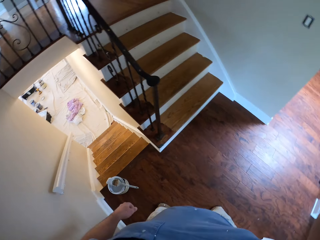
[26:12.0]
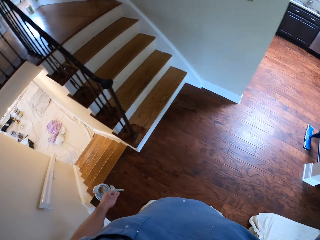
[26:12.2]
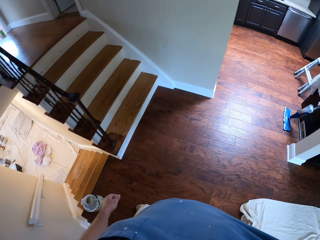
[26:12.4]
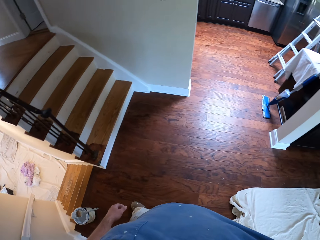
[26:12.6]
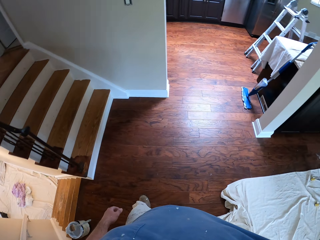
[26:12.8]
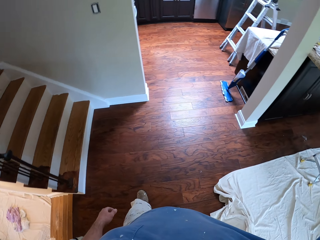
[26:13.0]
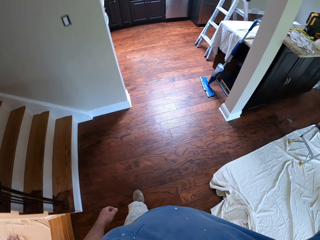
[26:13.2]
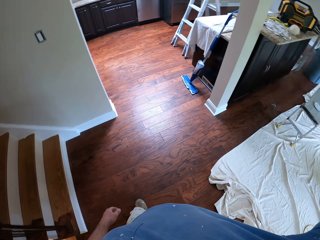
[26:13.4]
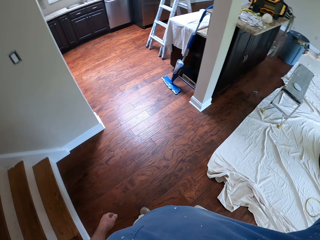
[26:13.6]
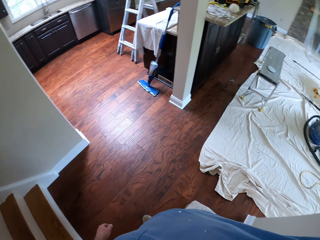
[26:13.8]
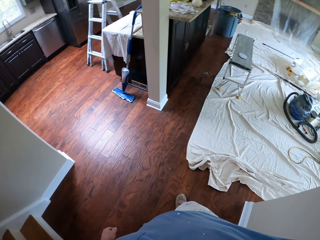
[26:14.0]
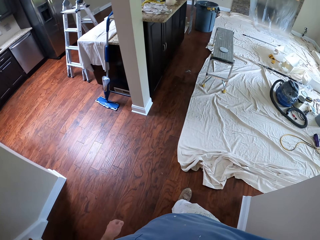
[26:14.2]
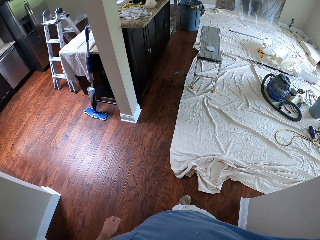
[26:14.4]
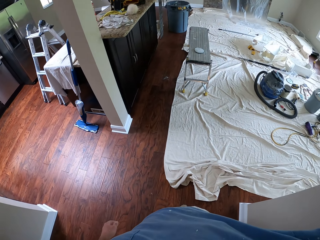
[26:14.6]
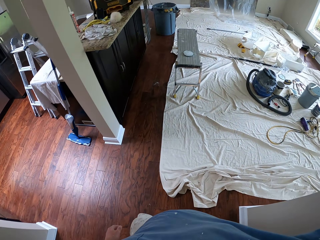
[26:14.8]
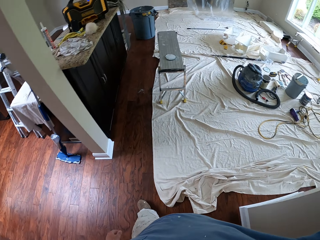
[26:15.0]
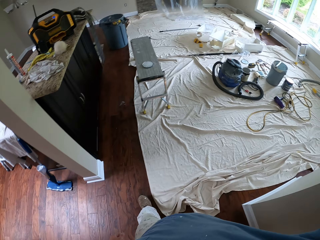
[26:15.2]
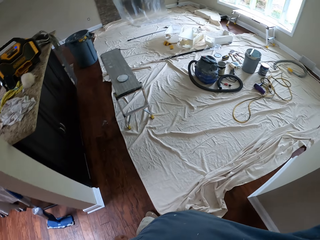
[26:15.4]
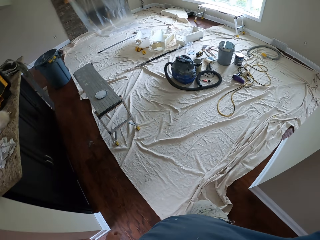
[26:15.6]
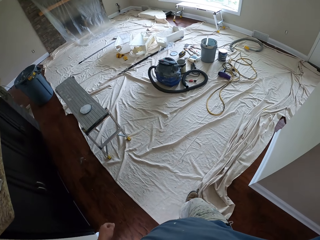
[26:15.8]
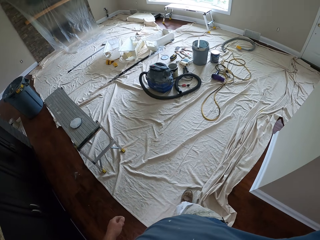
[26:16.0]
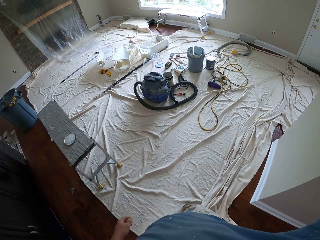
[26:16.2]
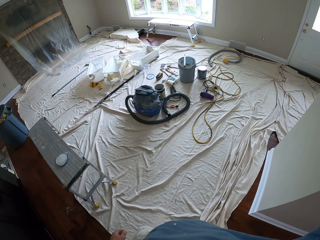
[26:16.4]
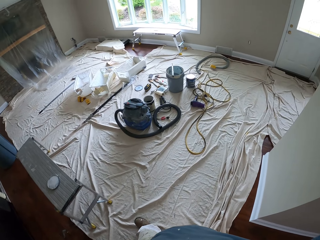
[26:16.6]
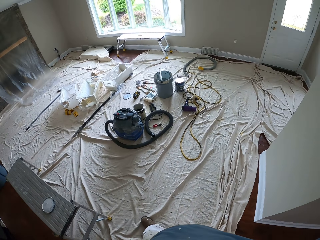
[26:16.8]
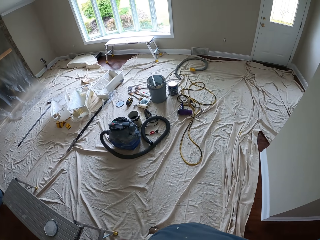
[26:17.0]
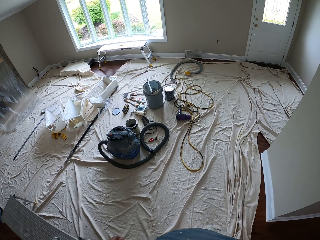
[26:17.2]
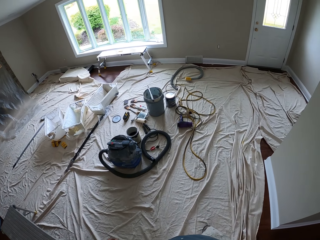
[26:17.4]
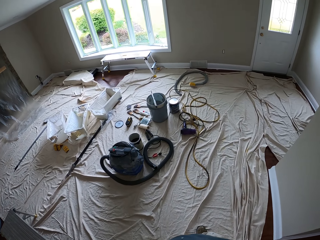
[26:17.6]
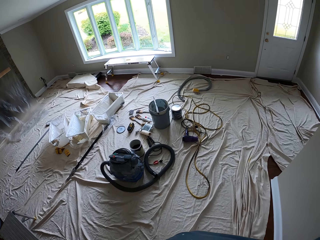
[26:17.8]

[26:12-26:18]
The camera wearer walks towards a room in the house. They turn around. They walk around in the house.
